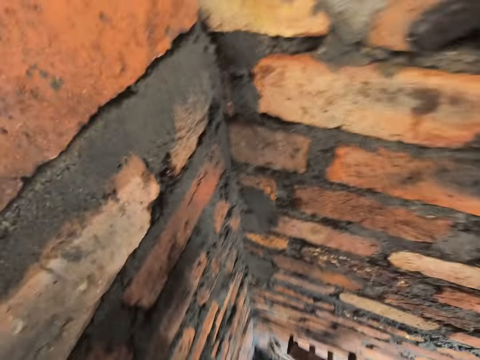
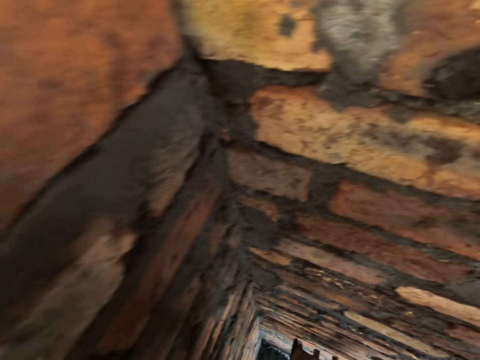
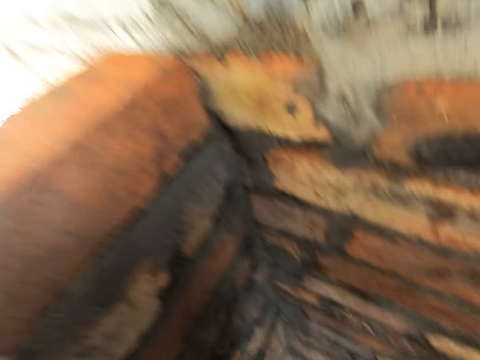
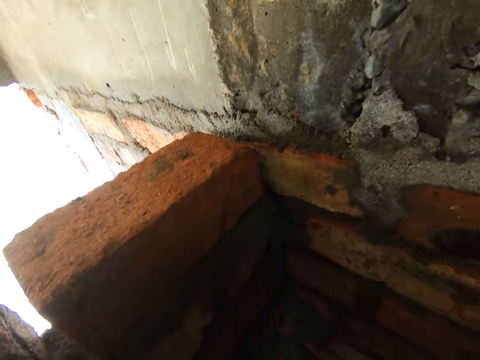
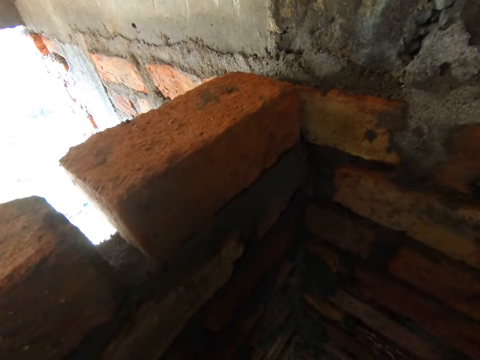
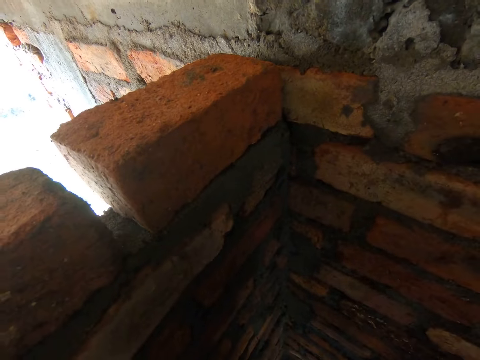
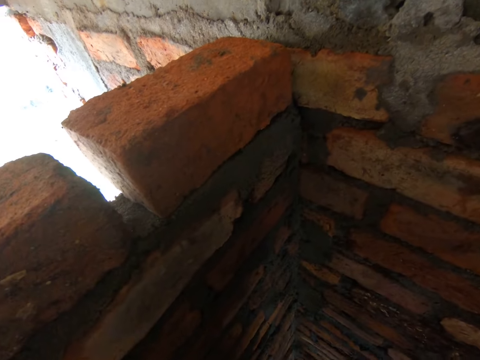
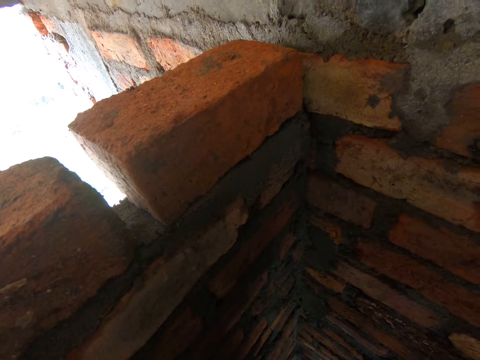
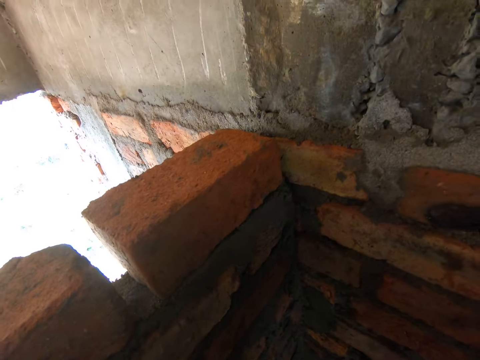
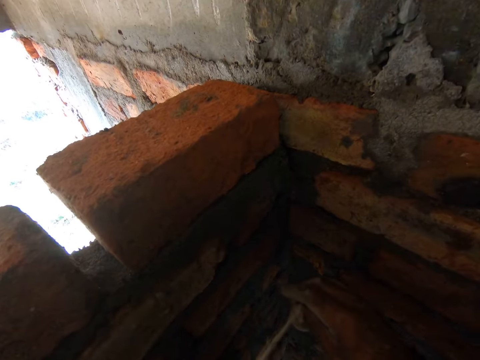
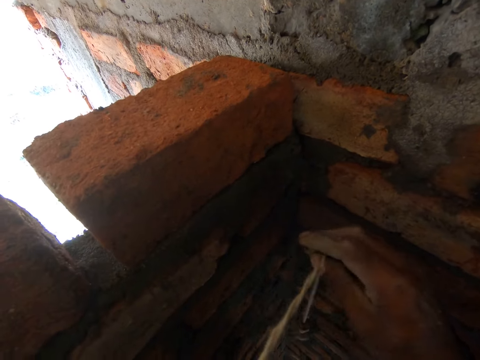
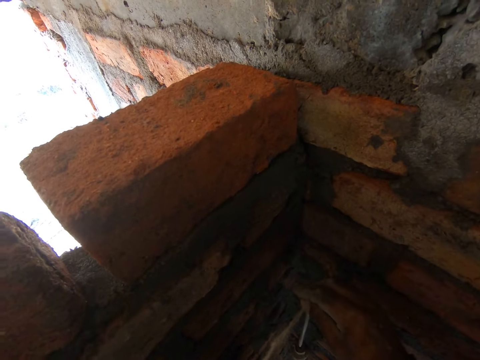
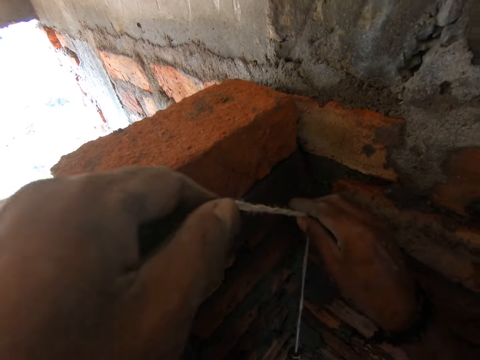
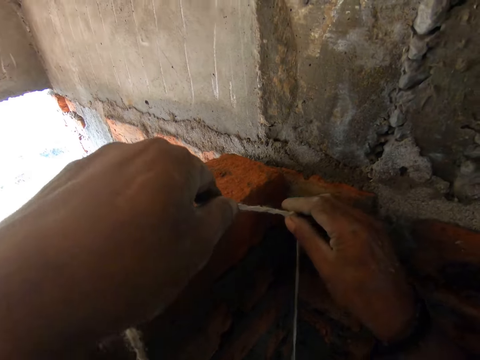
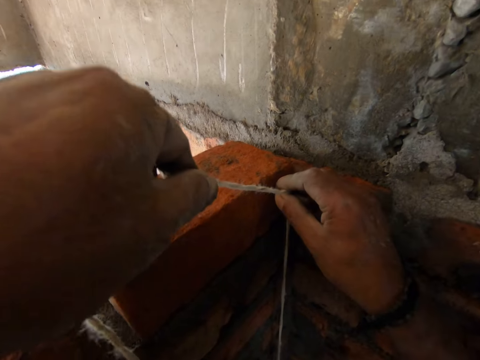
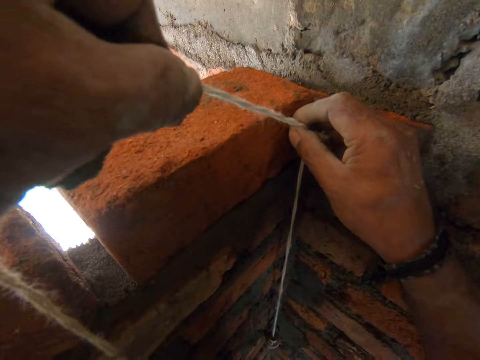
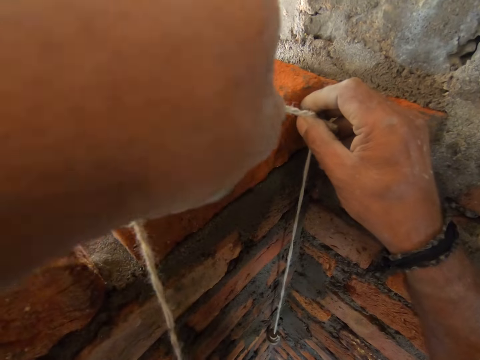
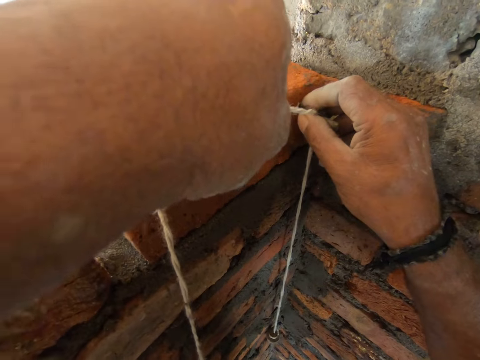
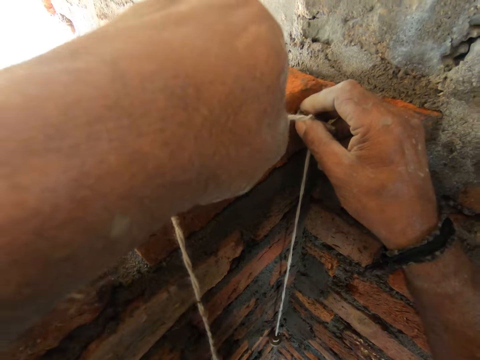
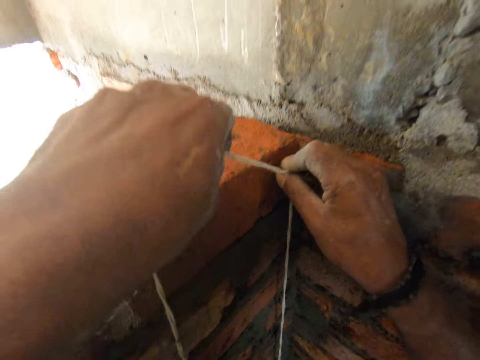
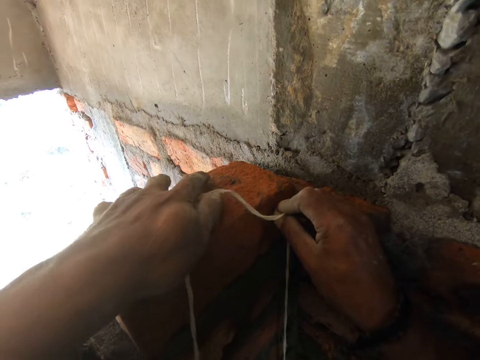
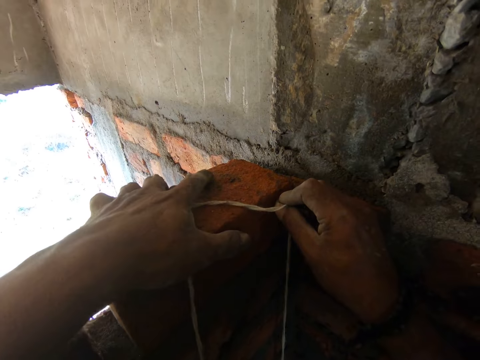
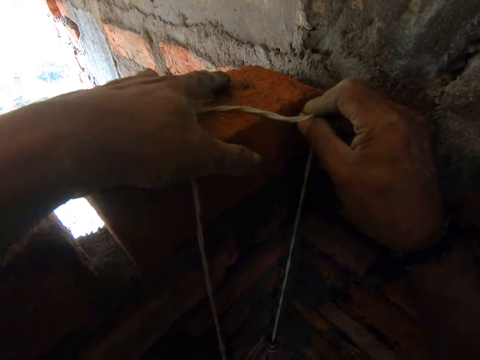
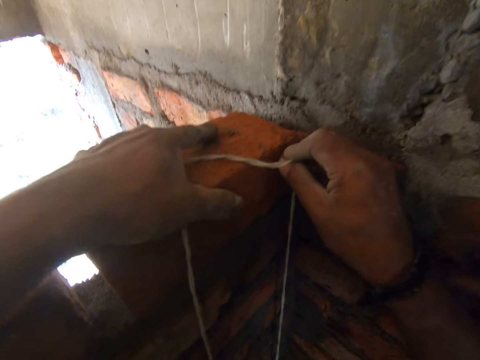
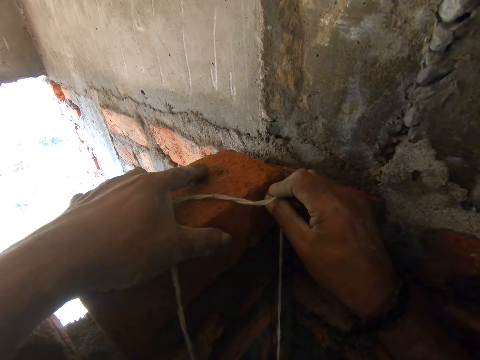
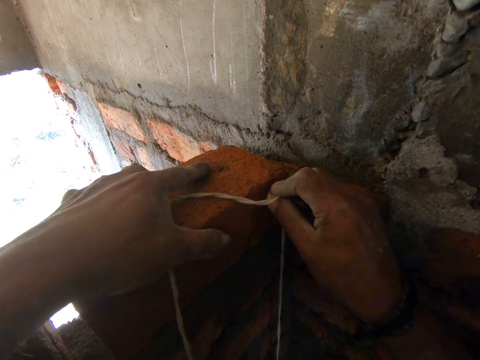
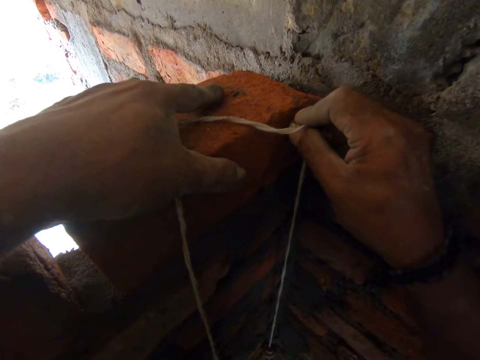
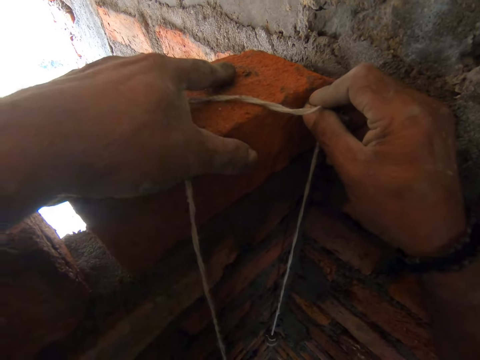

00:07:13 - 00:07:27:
The camera wearer measures the wall. They put the plumb bob on the wall and move the brick.

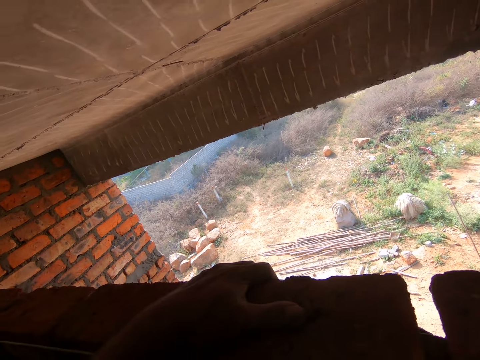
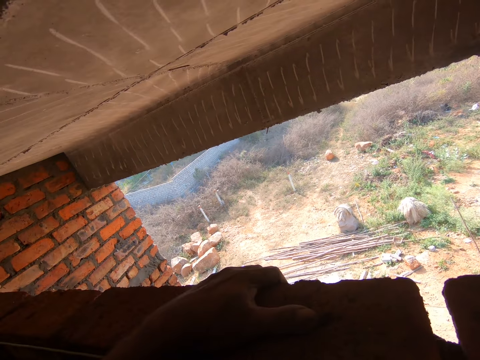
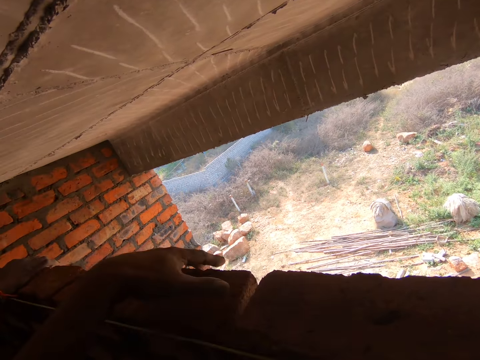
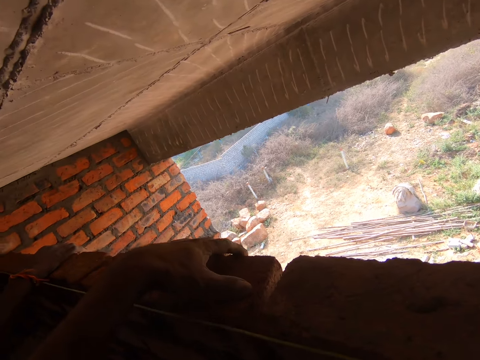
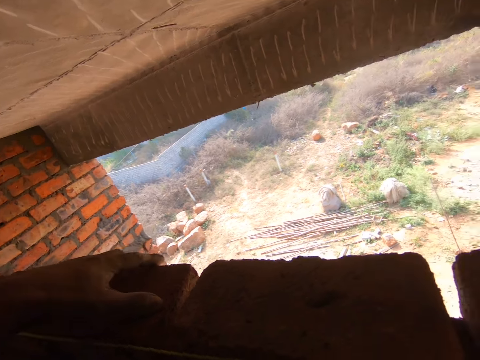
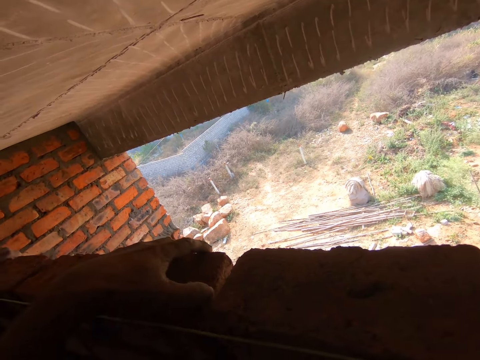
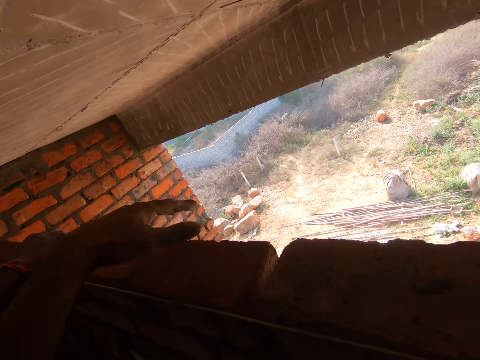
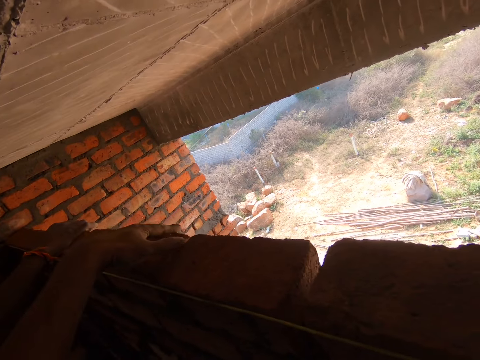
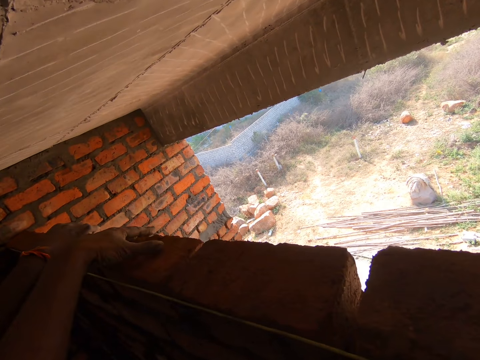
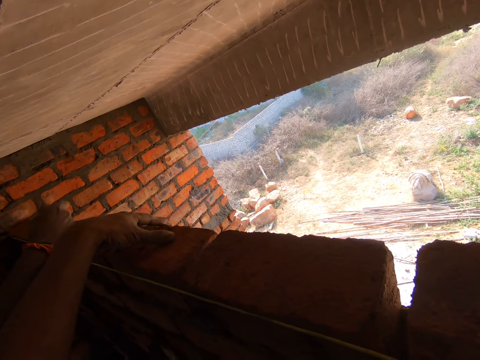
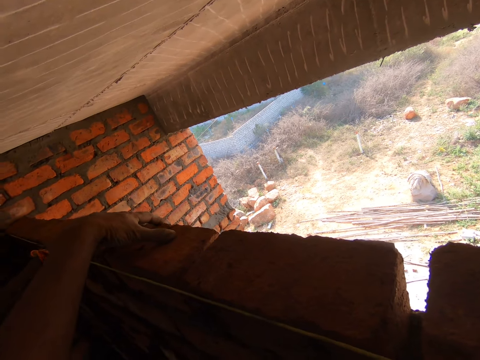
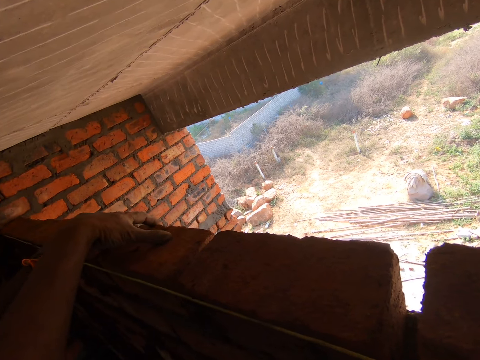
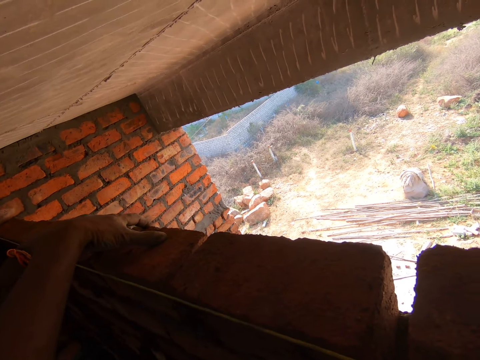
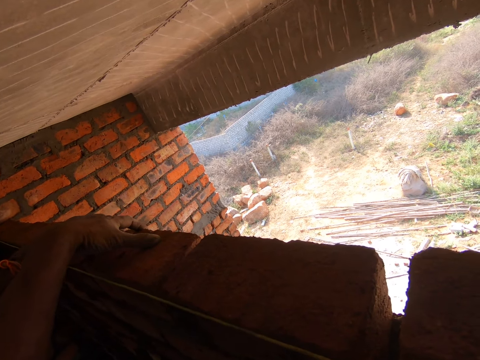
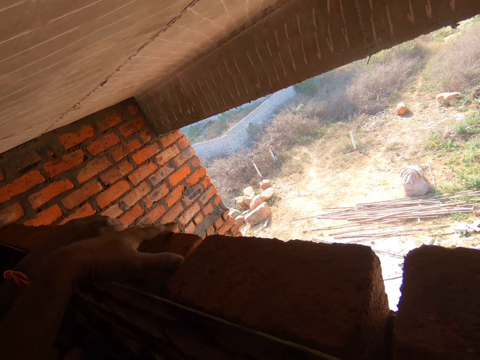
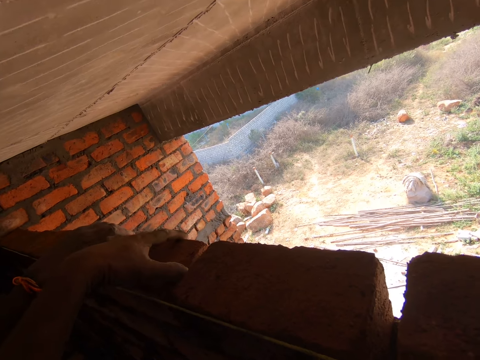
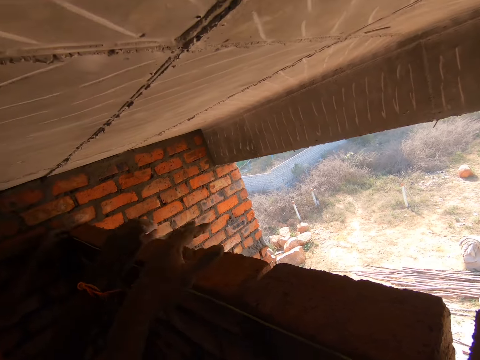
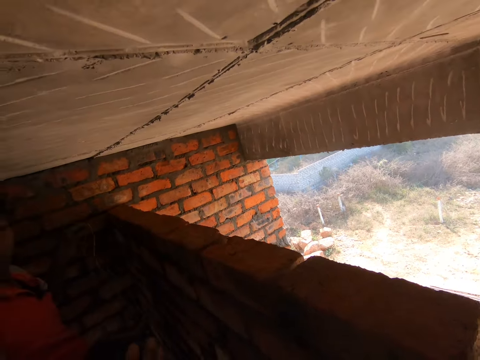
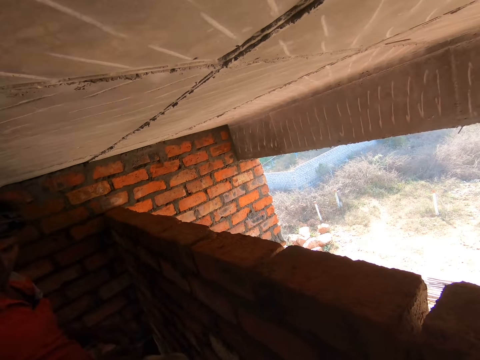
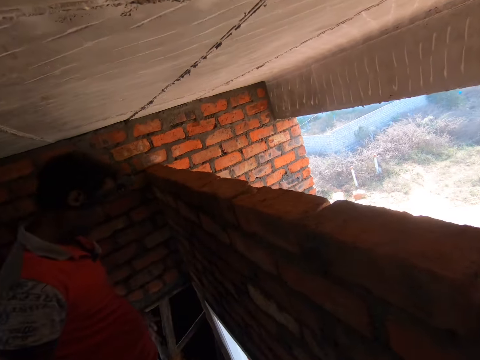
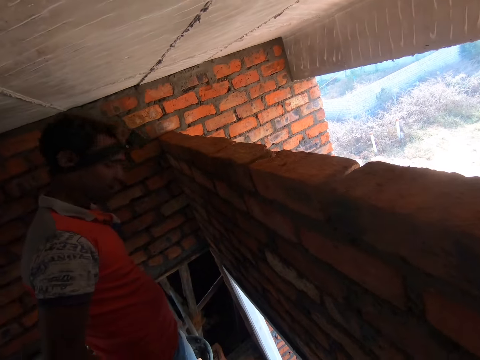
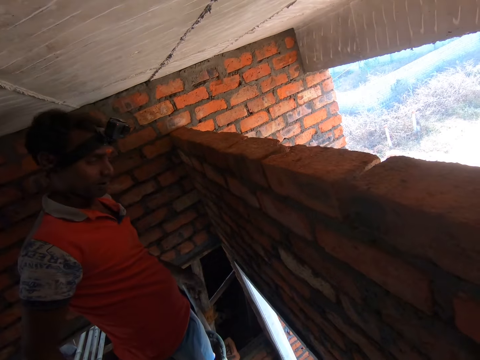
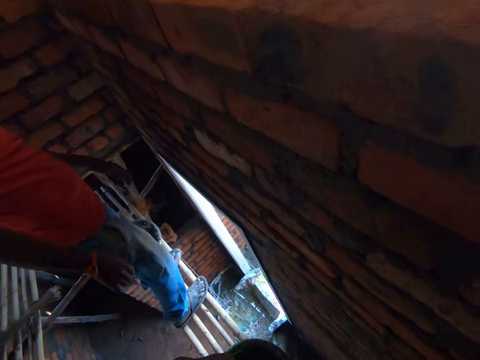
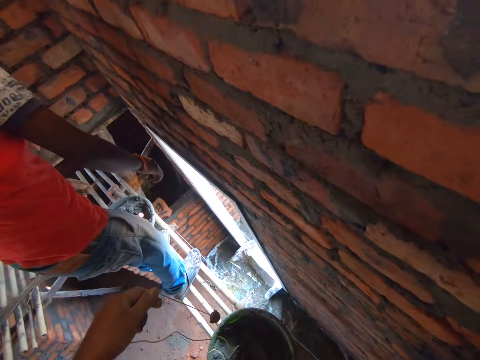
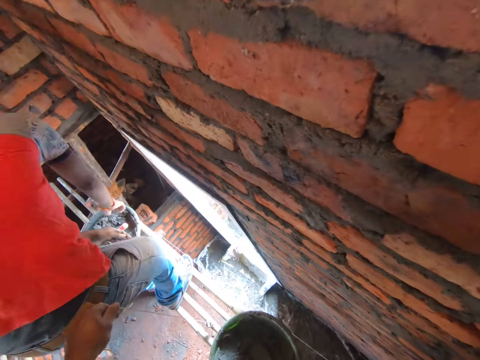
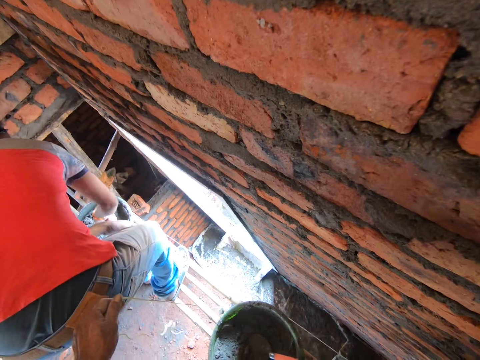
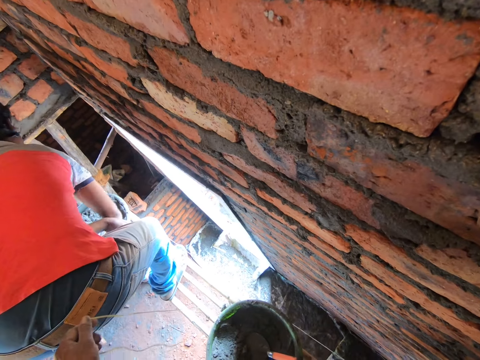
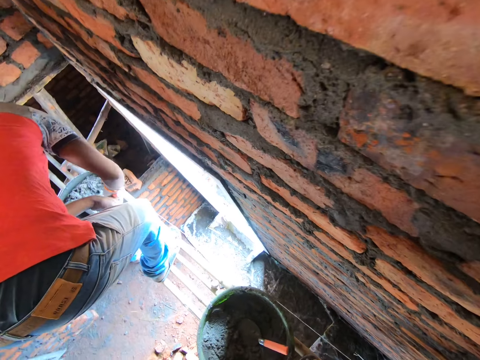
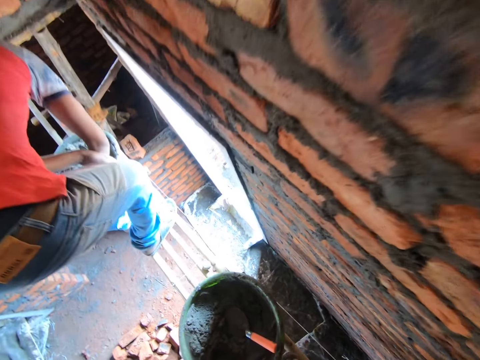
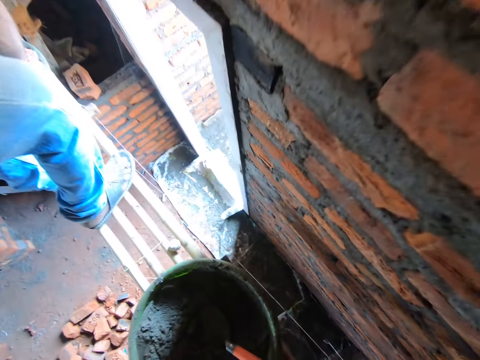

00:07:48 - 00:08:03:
The camera wearer holds a brick. They converse with a man. The man holds bricks. The man converses with the camera wearer.
